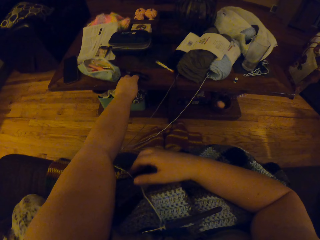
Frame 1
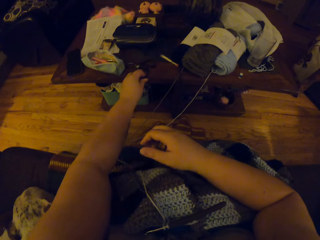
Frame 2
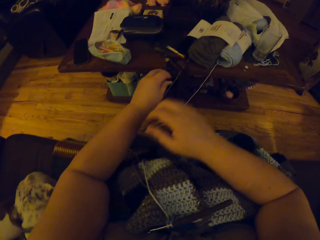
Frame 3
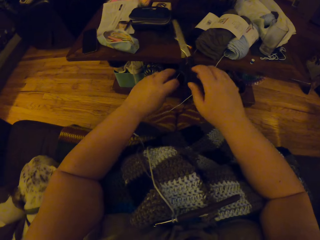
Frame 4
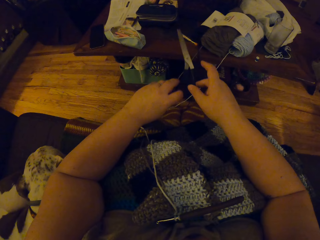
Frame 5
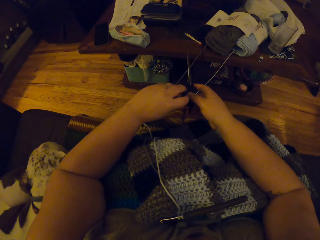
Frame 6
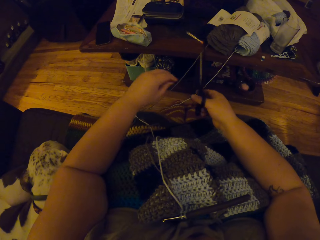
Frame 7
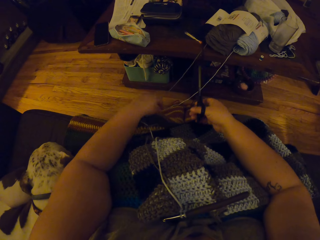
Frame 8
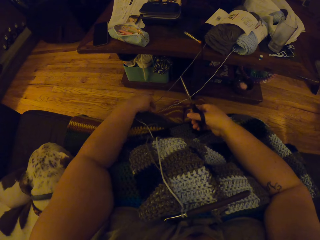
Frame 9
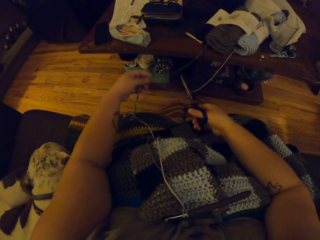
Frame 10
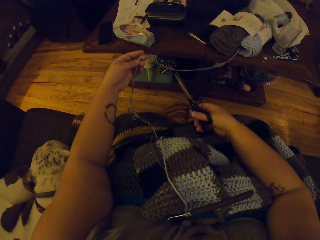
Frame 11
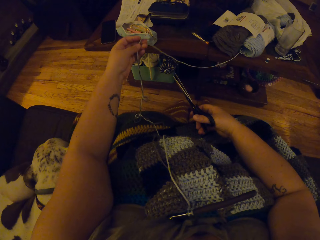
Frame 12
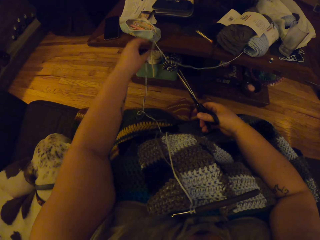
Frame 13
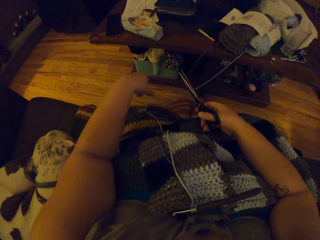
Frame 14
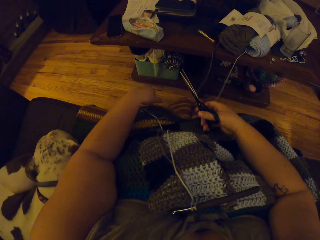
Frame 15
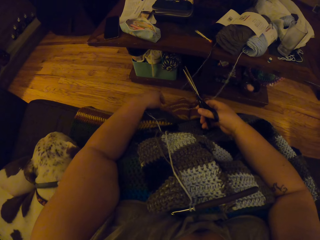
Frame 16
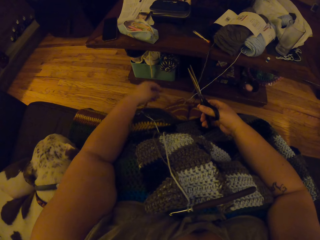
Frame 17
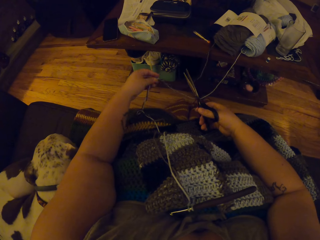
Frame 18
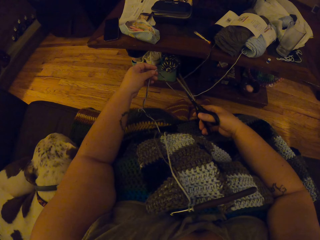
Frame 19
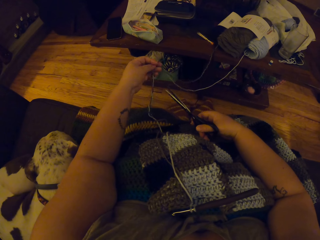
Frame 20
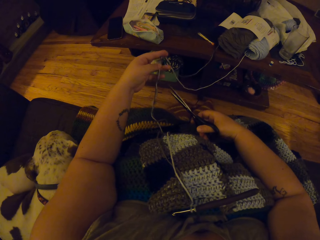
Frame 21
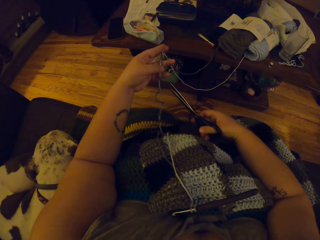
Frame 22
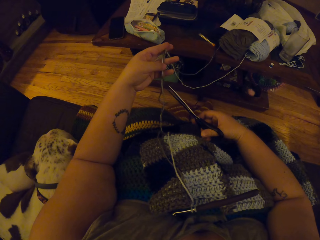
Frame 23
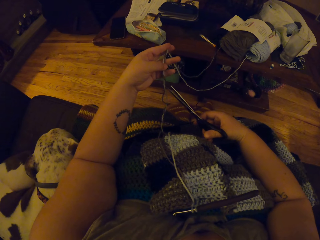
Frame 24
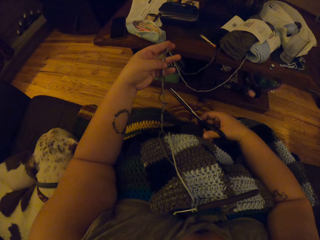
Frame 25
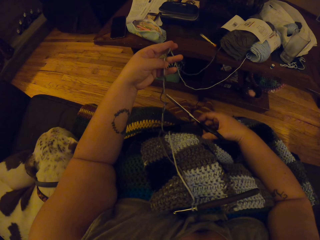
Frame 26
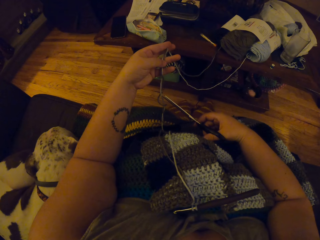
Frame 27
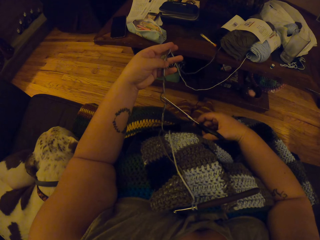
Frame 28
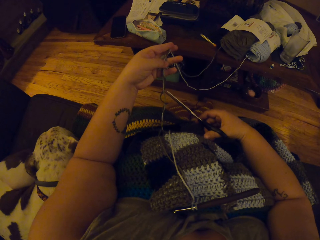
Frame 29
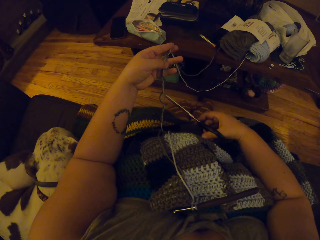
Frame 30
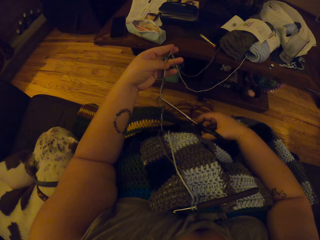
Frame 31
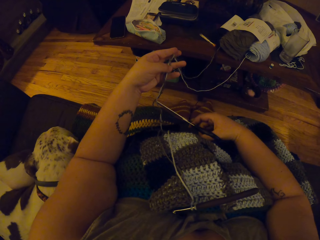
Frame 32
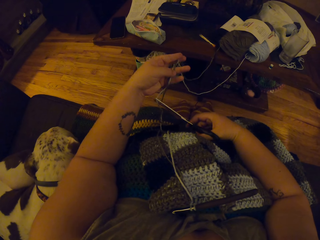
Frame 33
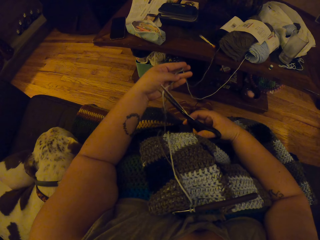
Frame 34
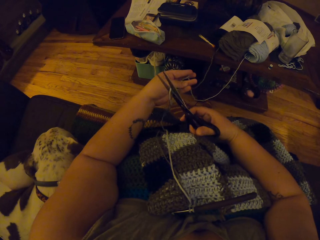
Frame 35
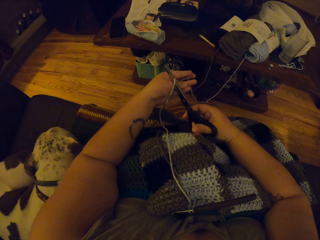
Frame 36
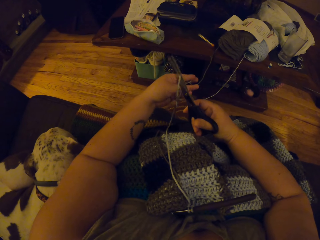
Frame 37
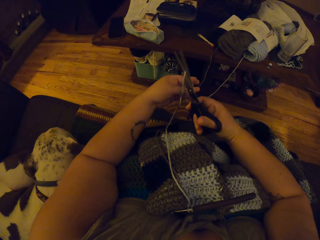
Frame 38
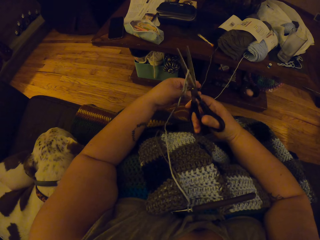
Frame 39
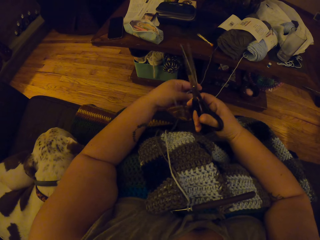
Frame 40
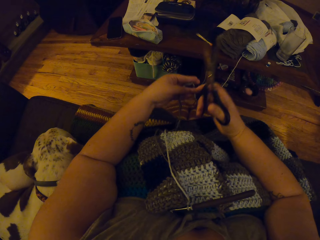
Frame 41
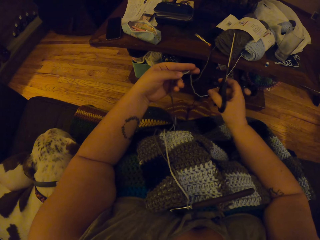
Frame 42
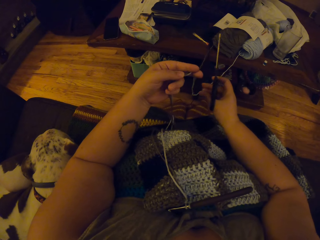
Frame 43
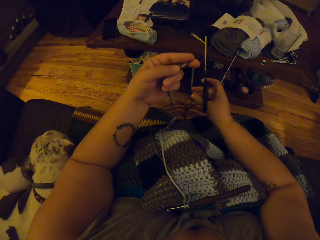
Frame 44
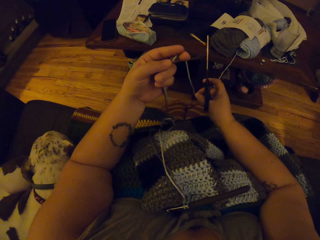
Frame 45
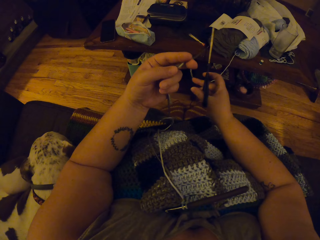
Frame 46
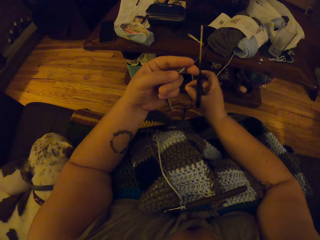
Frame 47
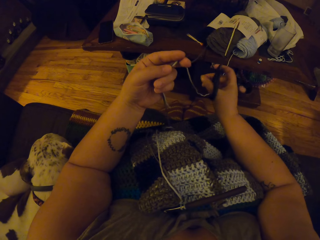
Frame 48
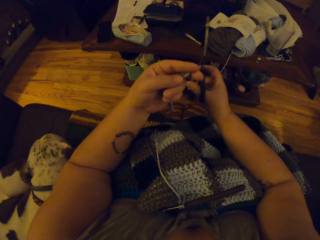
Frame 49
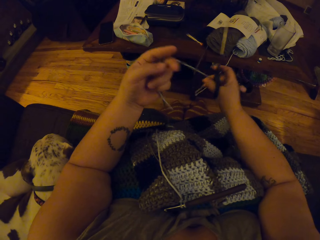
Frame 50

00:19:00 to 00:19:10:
The camera wearer picks scissors from the table with her left hand. She passes the scissors to her right hand. She holds the strip of wool with her left hand. She cuts the strip of wool with the scissors.

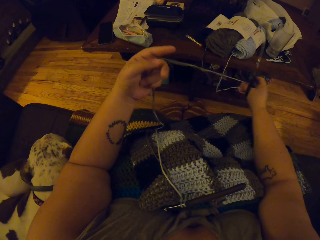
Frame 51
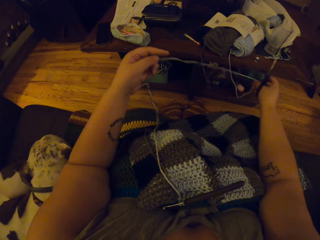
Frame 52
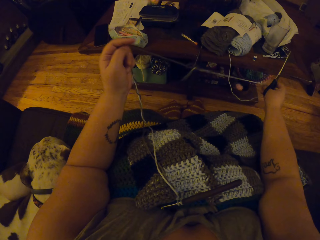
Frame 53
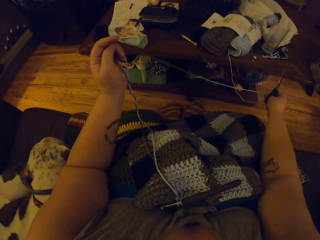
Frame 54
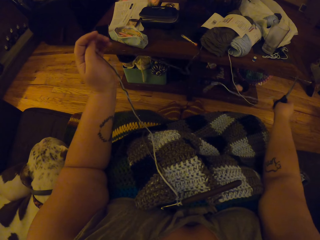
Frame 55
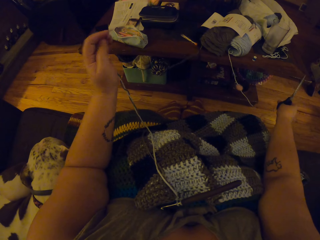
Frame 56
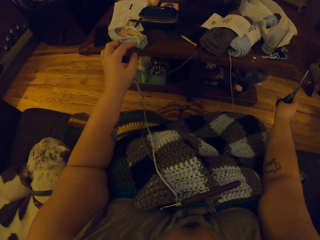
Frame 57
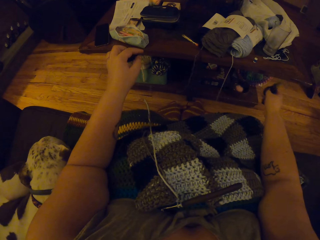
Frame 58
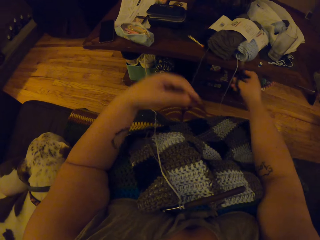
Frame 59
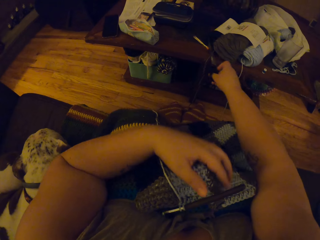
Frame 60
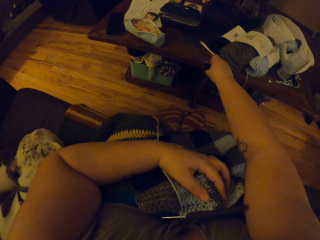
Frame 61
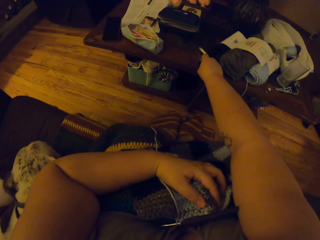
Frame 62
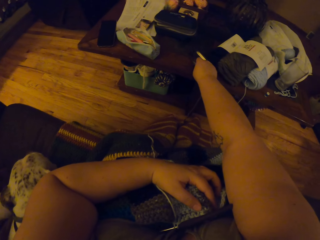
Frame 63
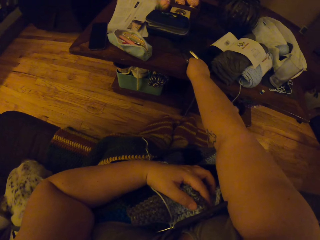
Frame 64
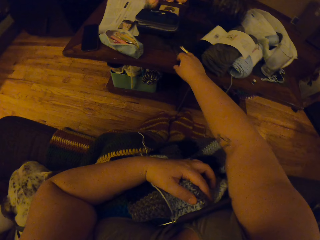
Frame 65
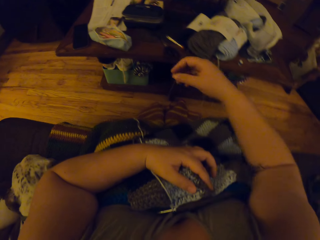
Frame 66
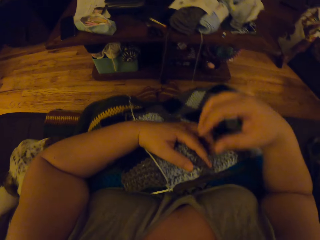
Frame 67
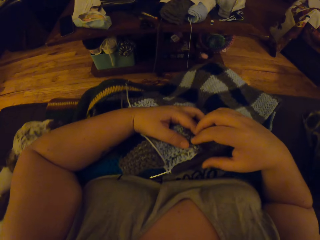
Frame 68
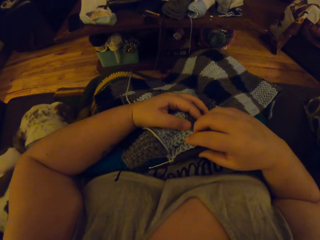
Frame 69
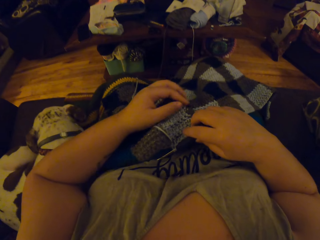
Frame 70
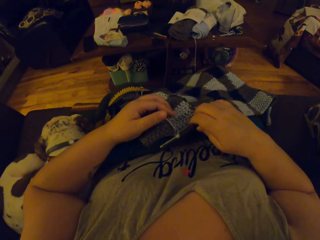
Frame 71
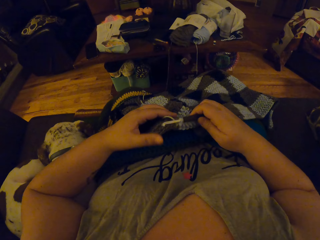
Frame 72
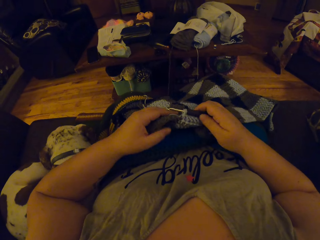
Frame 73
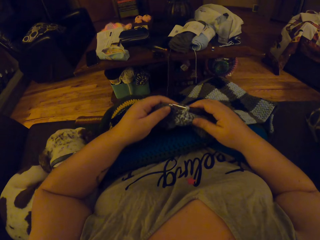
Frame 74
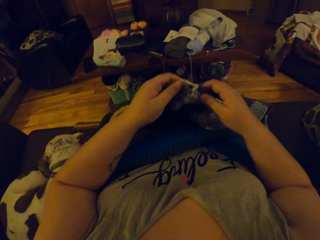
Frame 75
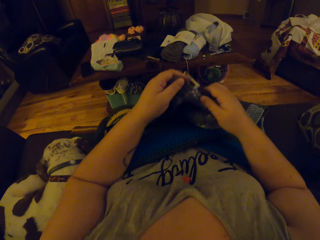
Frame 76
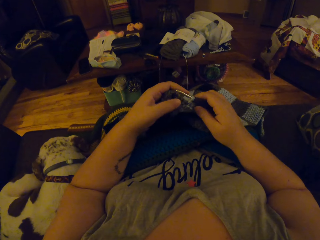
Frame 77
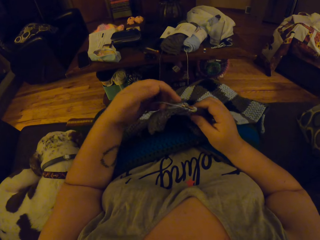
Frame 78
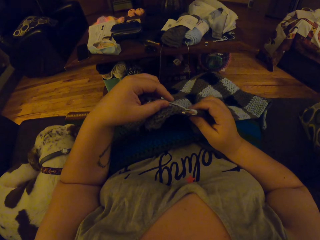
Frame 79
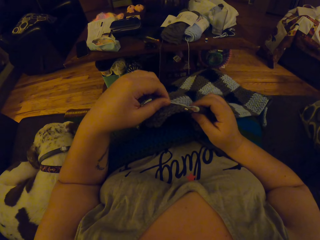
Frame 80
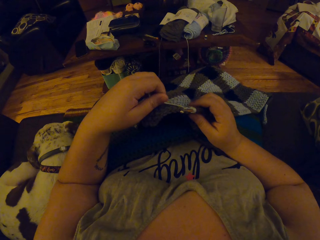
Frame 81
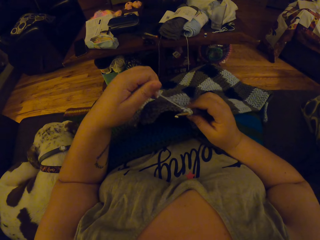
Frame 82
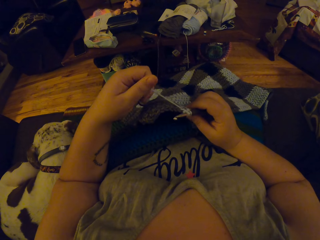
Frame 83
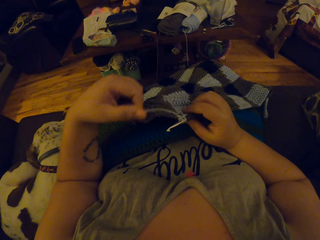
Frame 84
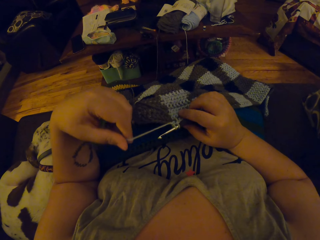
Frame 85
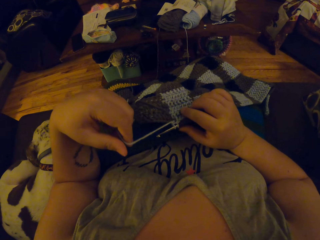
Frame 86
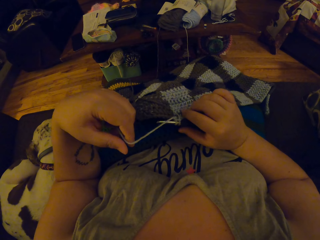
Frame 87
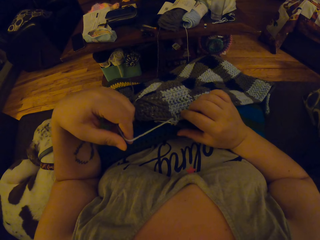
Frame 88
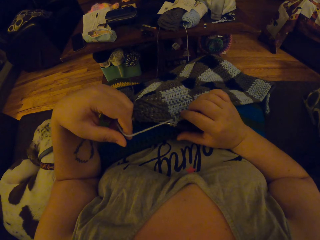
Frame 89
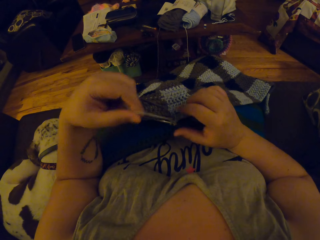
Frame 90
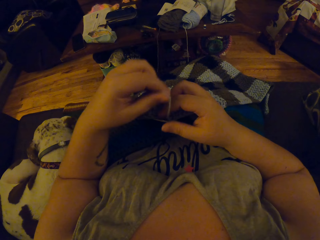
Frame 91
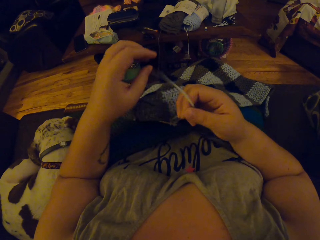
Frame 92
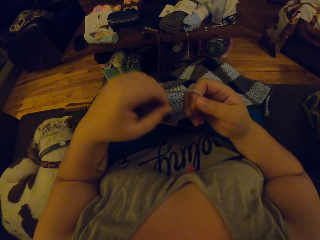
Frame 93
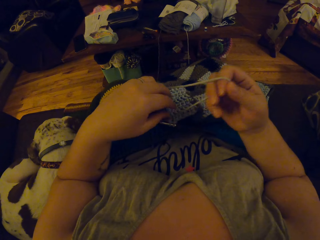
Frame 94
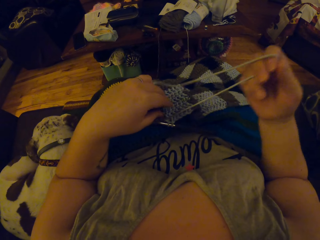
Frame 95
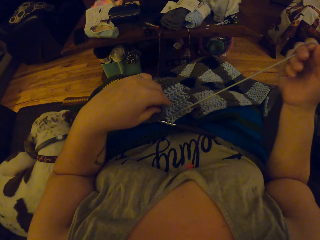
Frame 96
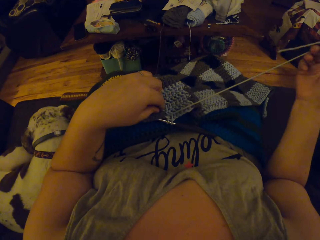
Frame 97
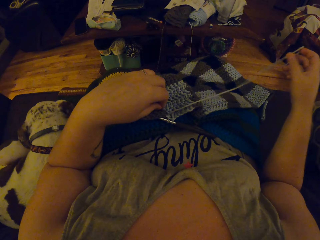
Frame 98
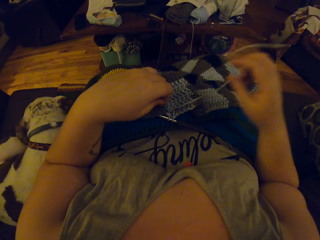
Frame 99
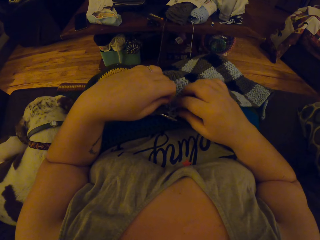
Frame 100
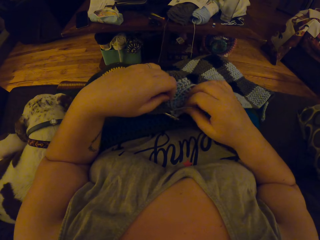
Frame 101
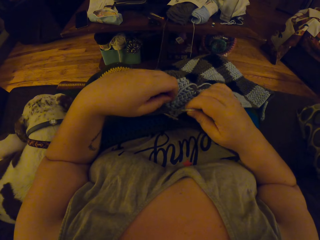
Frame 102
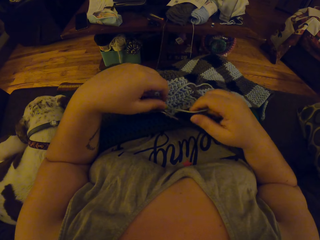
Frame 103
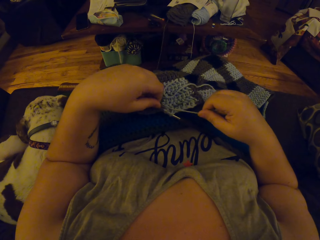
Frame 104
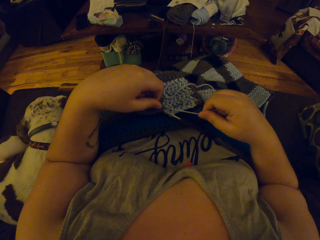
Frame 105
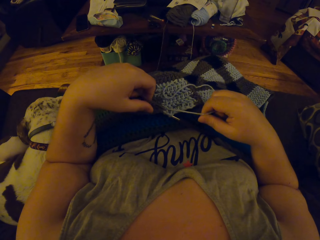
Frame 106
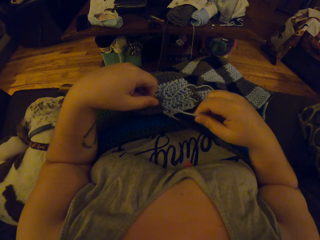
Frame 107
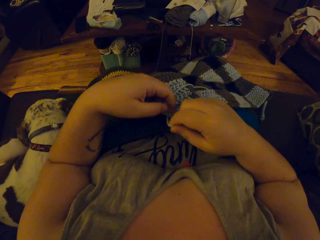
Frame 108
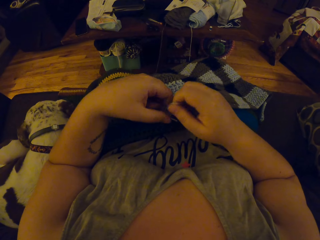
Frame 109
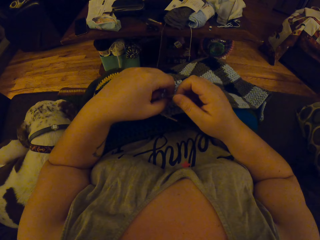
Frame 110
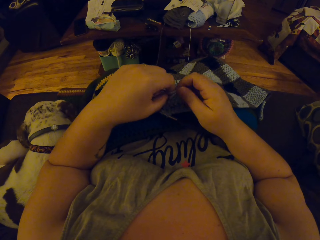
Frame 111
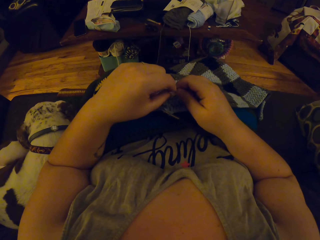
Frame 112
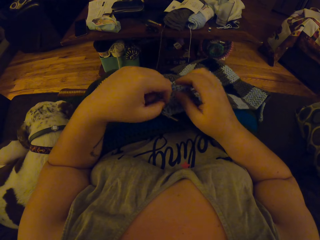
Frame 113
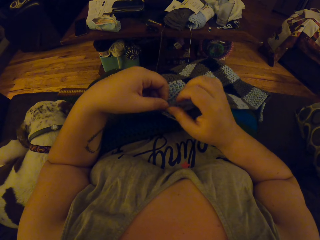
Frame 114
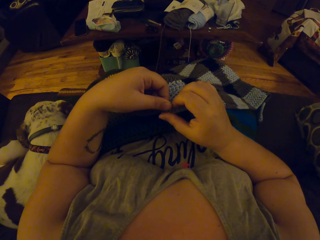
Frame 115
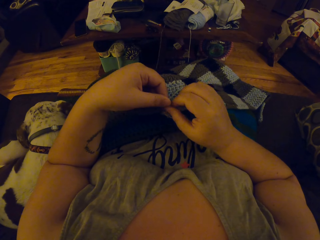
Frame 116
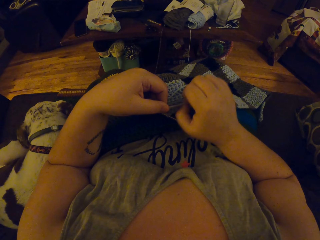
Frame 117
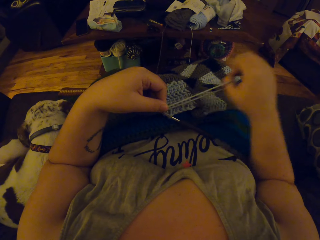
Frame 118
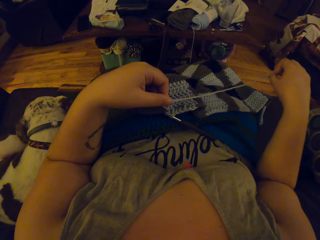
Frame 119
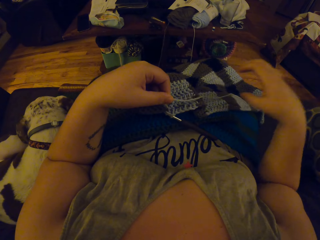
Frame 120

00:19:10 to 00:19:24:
The camera wearer separates the thread. She holds the strip of wool with her hands. She puts the scissors on the table. She holds the crochet needle with her right hand. She pulls the strip of wool with her left hand. She pulls the strip of wool with her right hand. She ties the strips of wool together with her hands.
